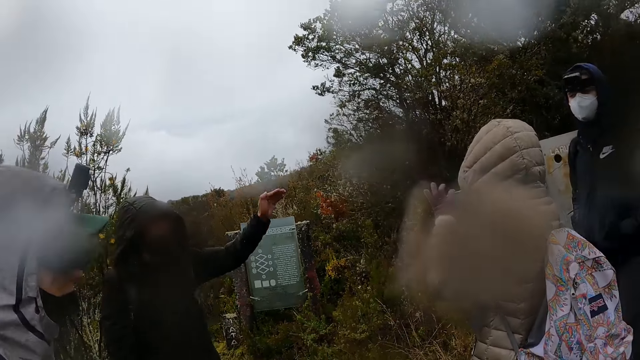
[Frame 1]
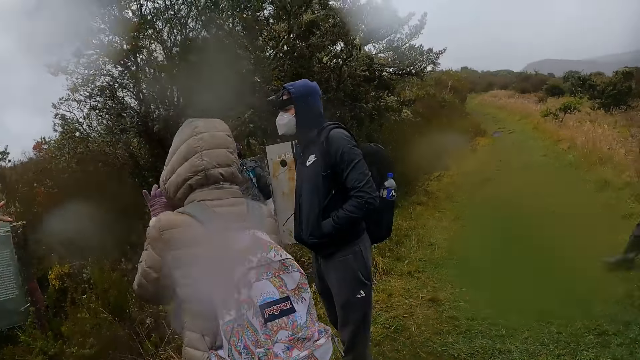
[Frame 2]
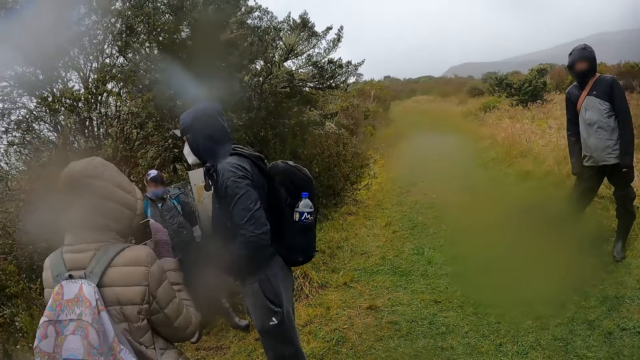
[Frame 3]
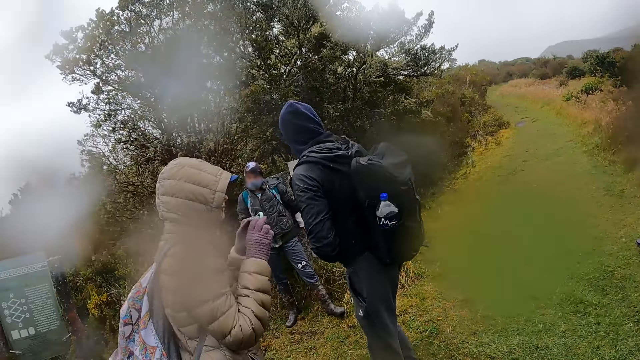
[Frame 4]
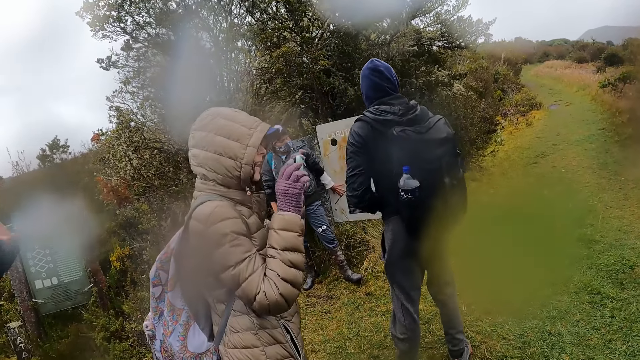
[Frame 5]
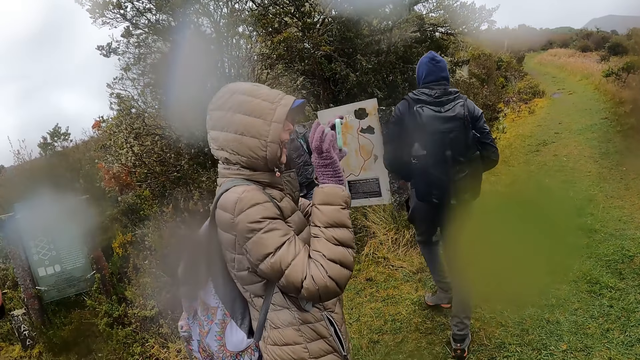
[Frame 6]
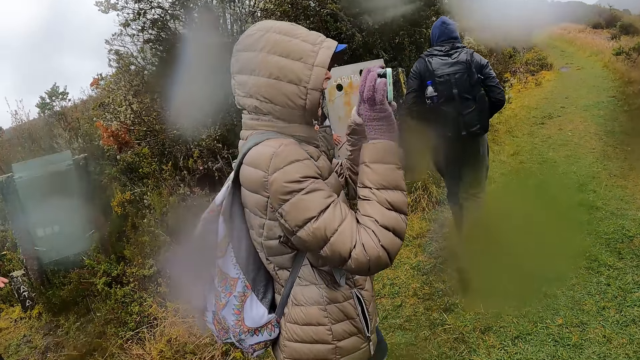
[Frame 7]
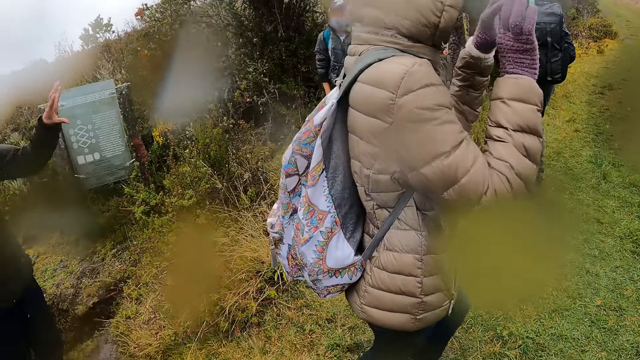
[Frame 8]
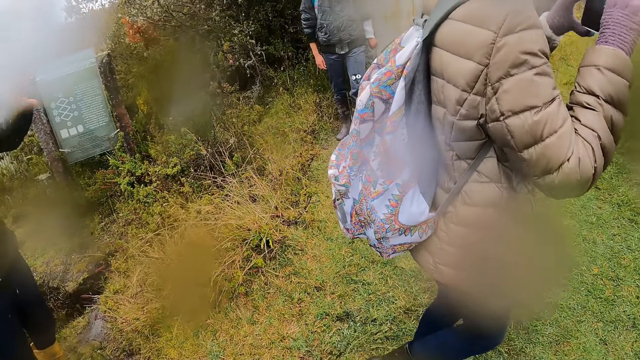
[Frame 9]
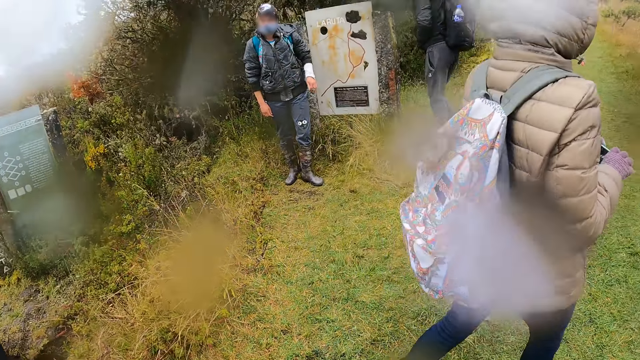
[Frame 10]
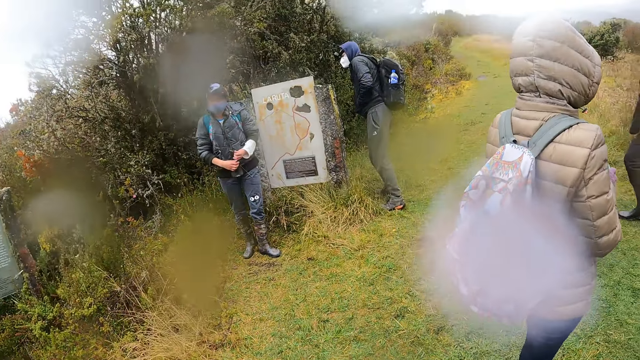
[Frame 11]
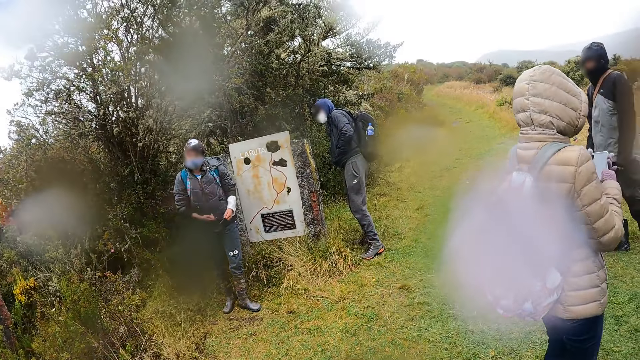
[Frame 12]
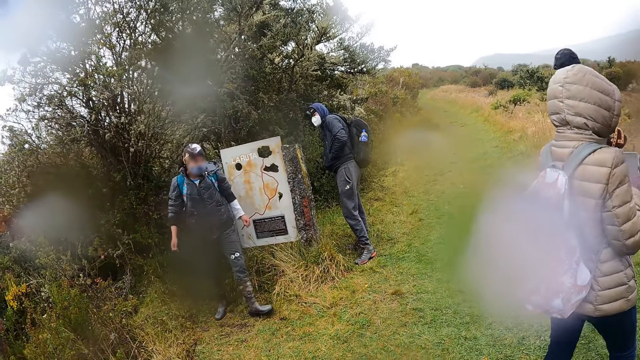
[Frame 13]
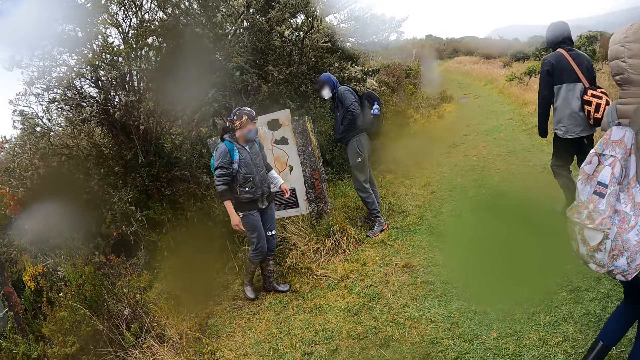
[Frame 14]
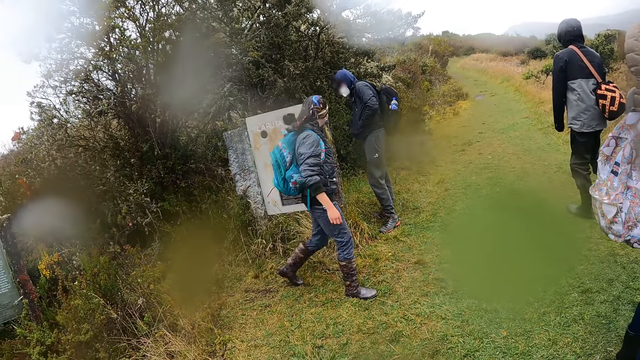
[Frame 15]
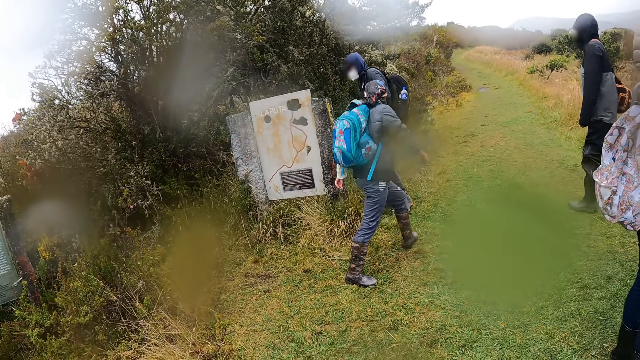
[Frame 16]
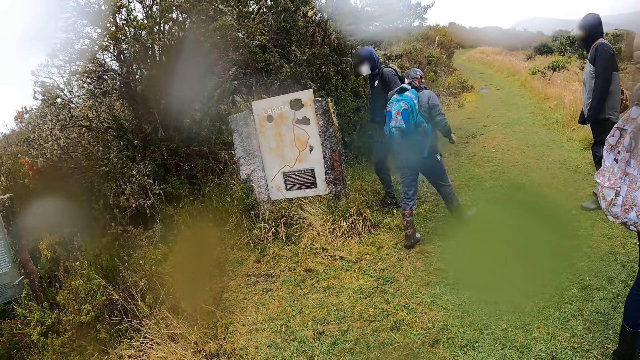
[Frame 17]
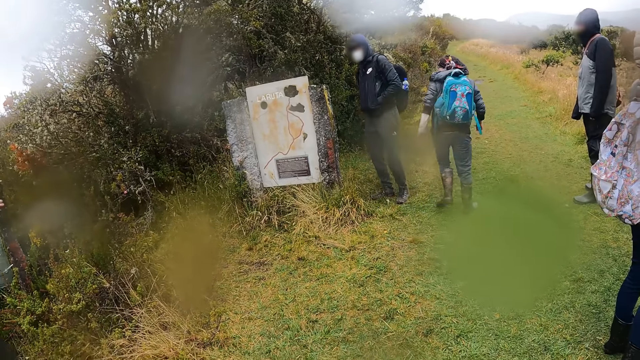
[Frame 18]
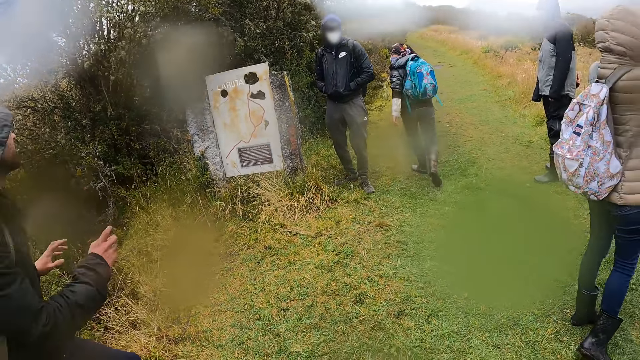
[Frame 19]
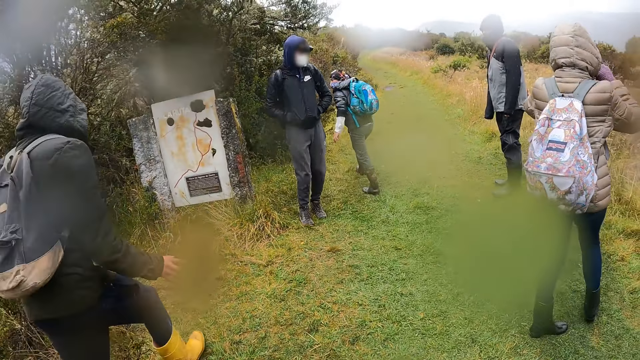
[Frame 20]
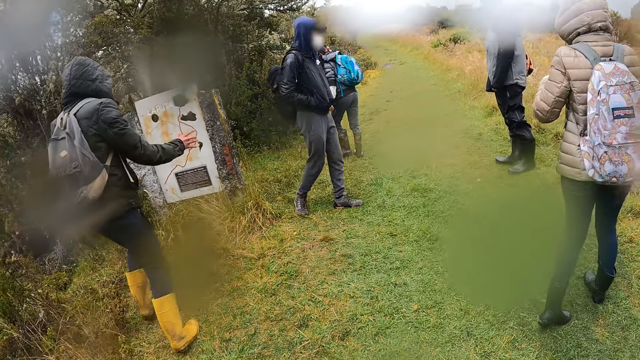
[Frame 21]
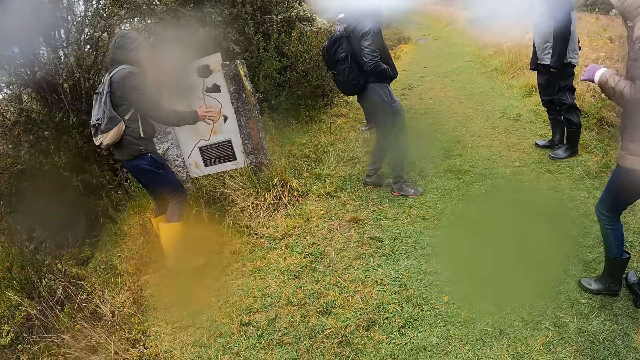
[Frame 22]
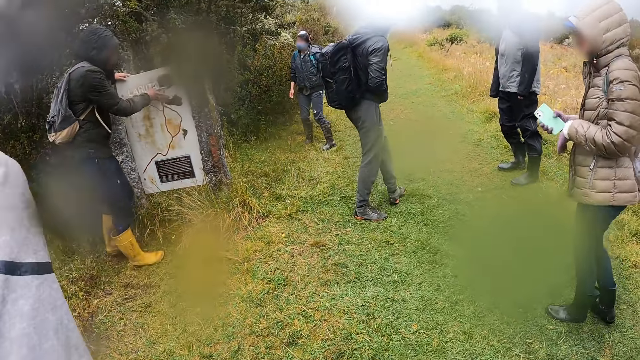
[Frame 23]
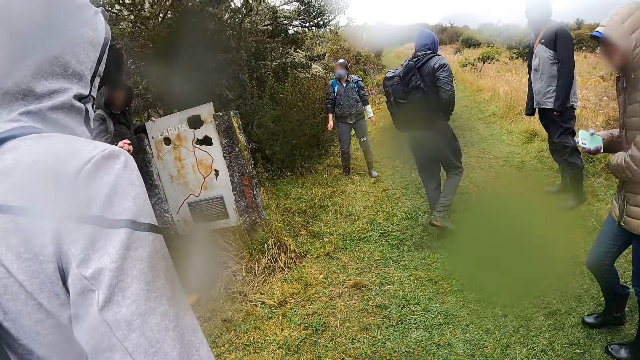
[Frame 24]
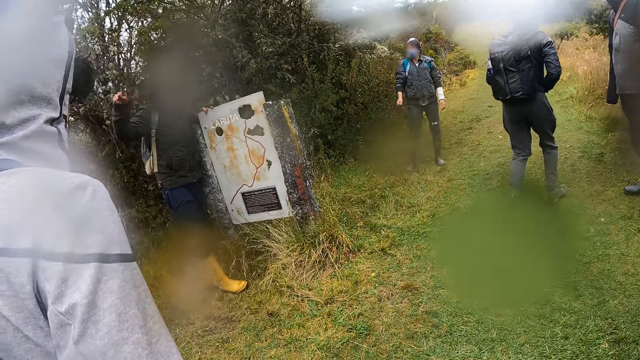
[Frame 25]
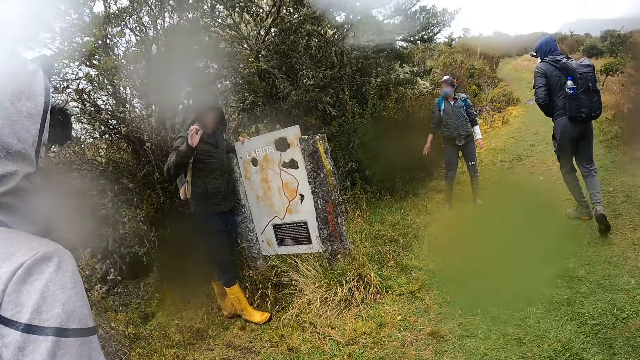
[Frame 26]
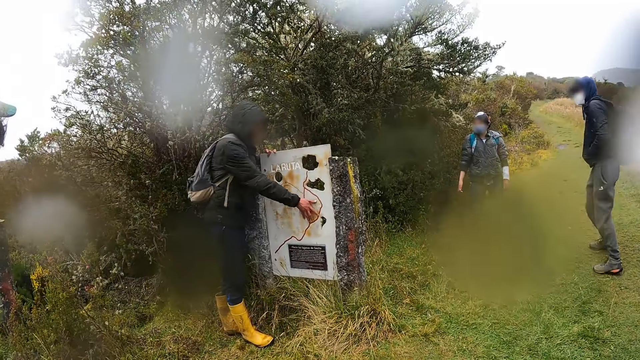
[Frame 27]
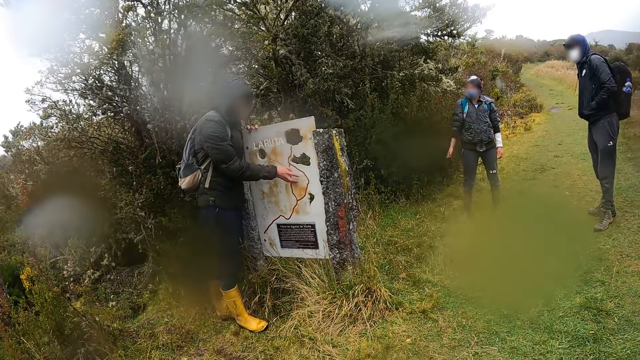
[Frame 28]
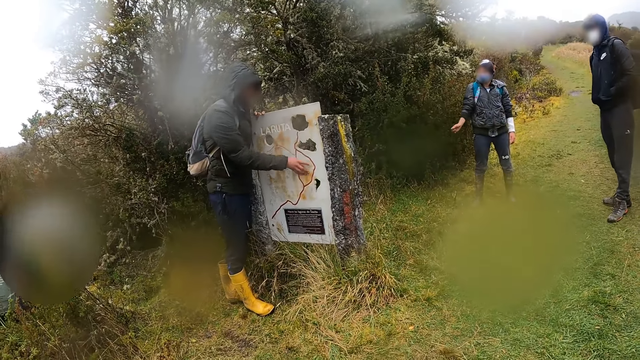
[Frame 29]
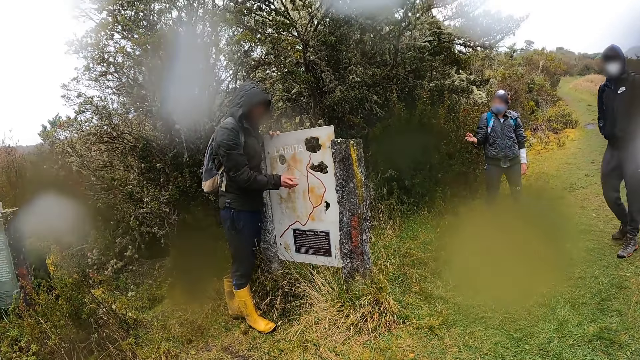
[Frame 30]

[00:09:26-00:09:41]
A man operates a phone. He walks around the field. Another man walks around the field. The other man touches a pillar signpost with his left hand. He holds a map sign board and describes the map.

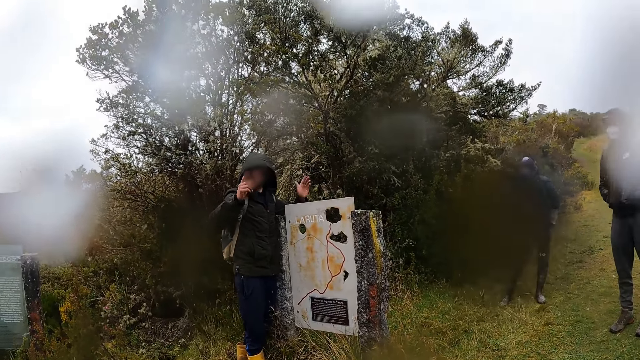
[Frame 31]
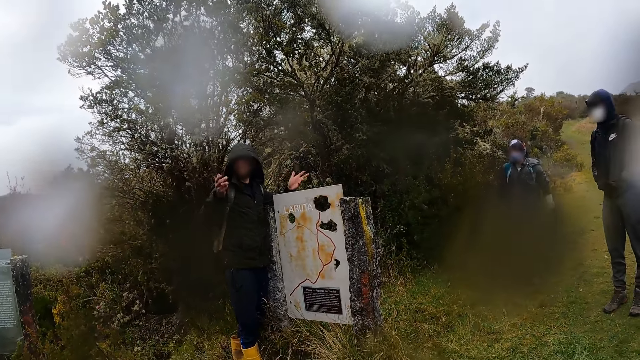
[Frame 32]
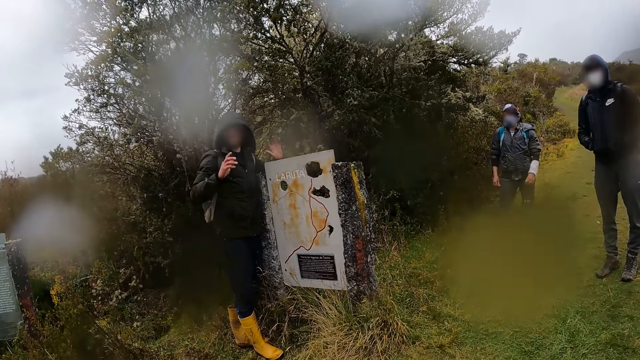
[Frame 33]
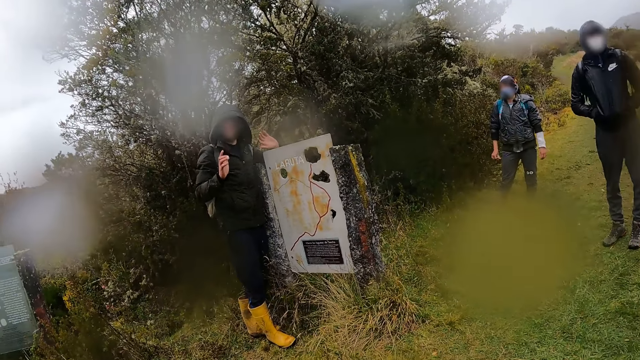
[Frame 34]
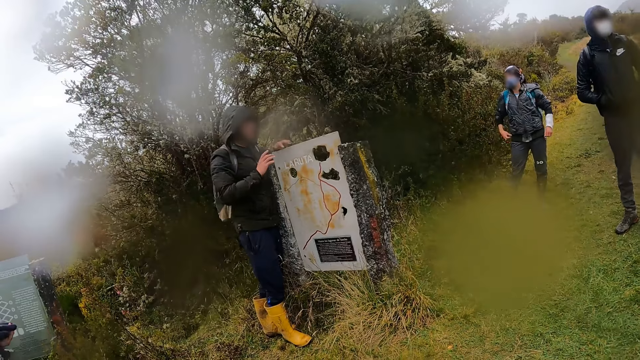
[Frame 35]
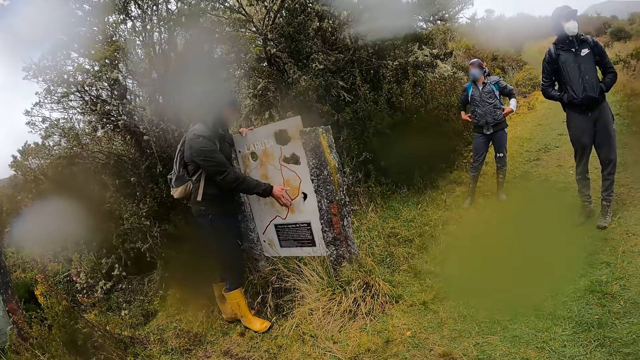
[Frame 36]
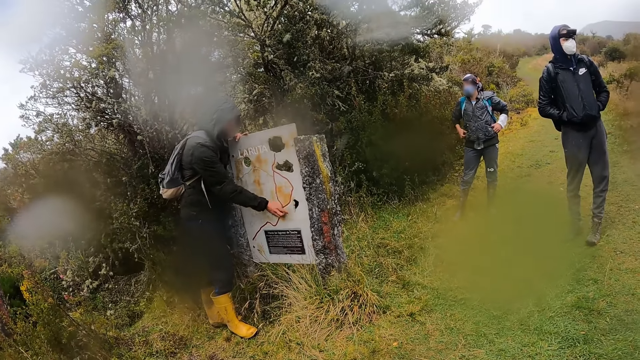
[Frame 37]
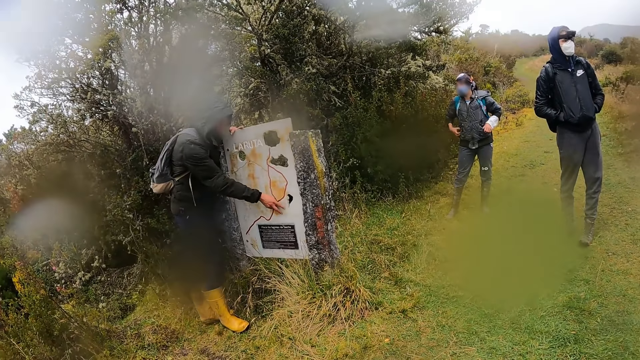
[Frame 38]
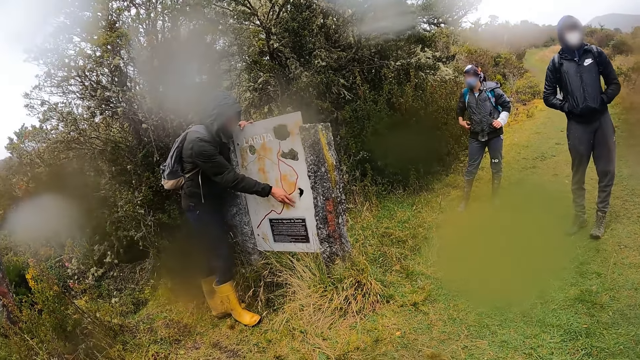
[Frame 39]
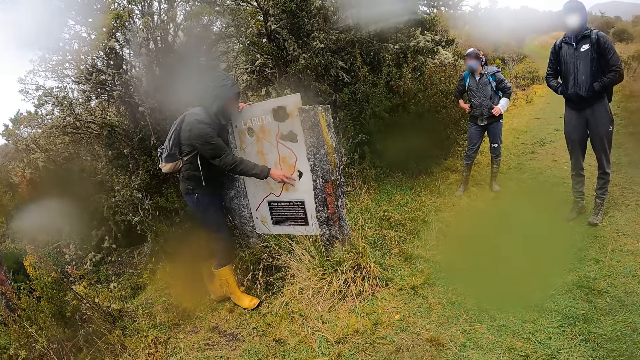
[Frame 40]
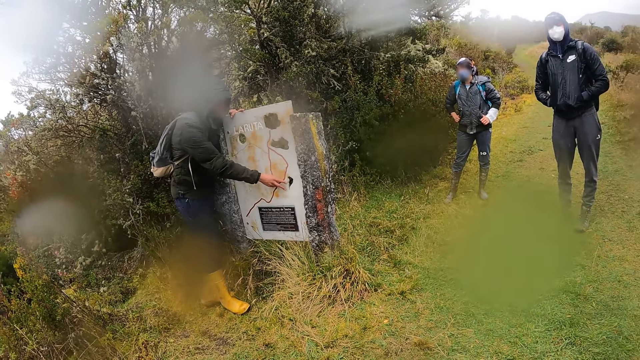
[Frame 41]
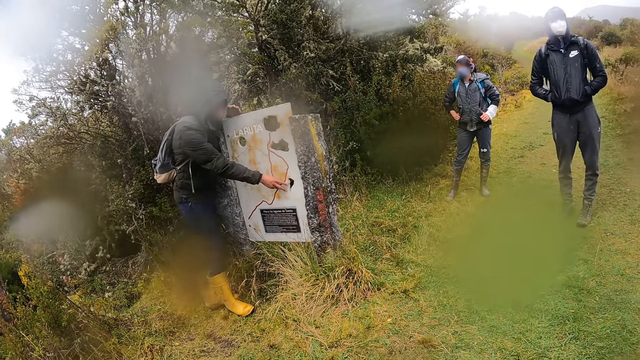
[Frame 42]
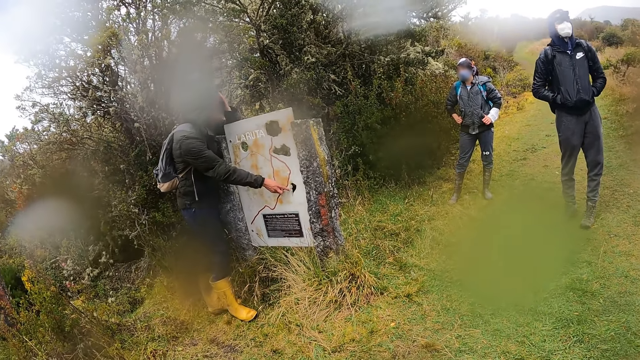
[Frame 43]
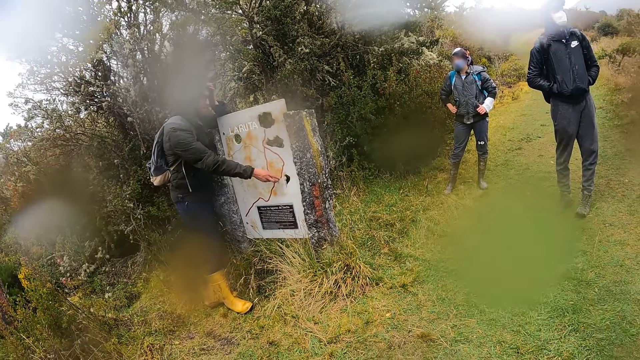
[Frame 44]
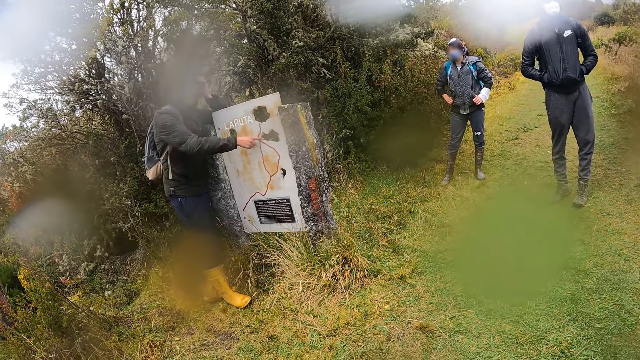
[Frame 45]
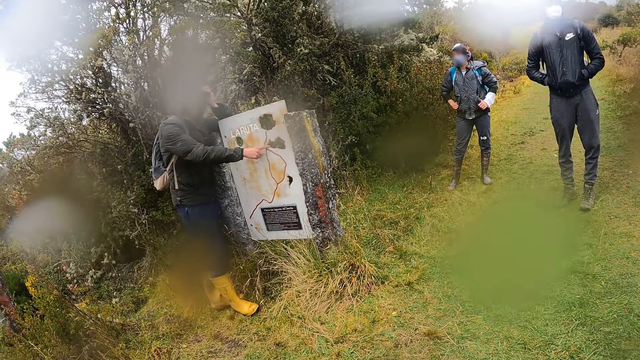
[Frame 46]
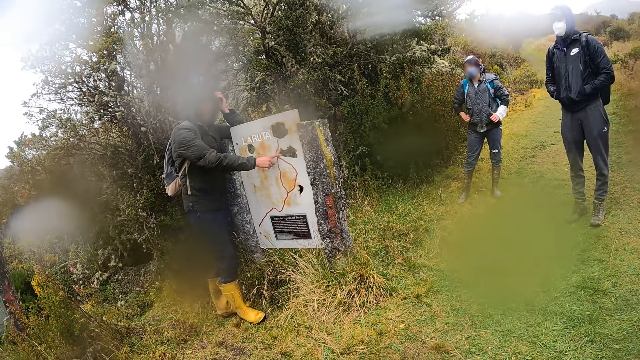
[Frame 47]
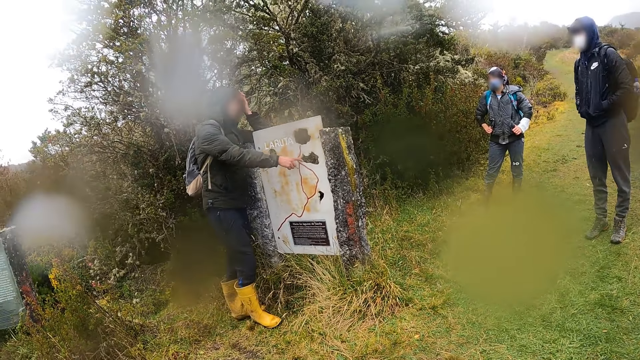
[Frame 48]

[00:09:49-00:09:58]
A man gestures his hands. He describes the map. He touches his head with his left hand.
